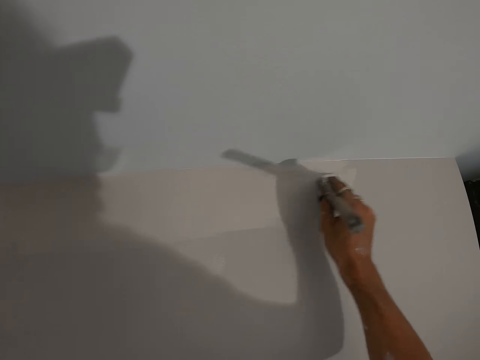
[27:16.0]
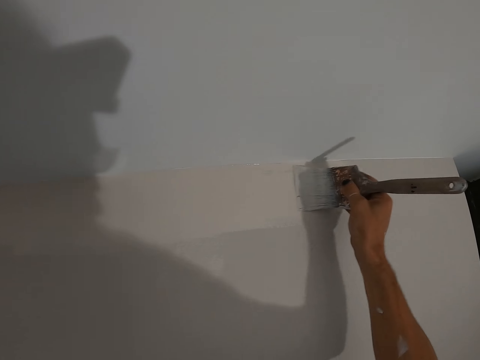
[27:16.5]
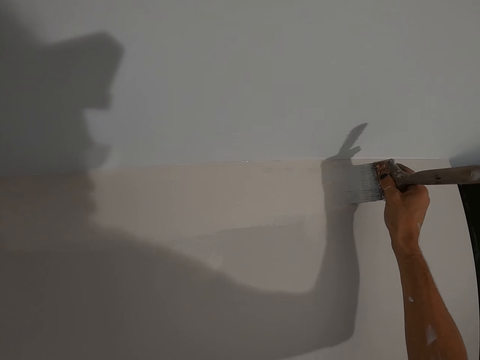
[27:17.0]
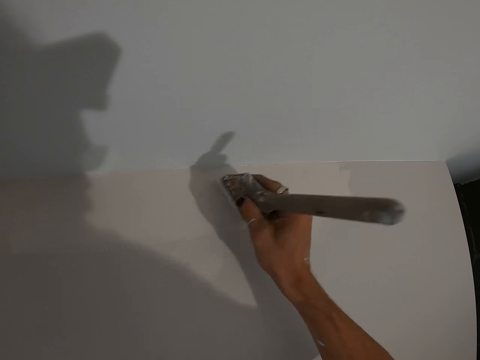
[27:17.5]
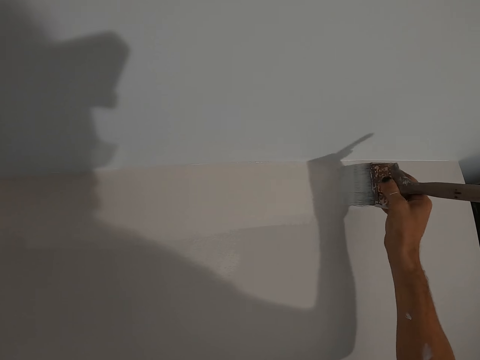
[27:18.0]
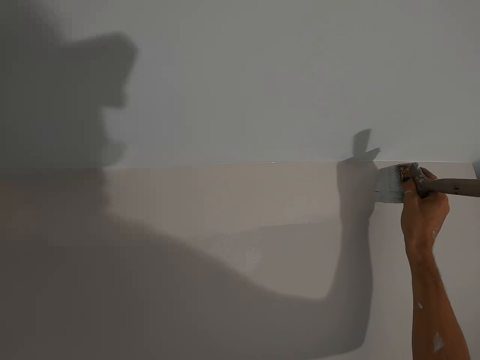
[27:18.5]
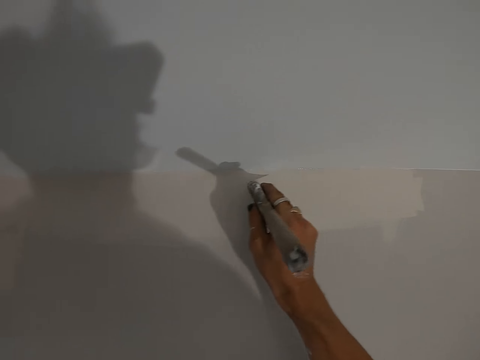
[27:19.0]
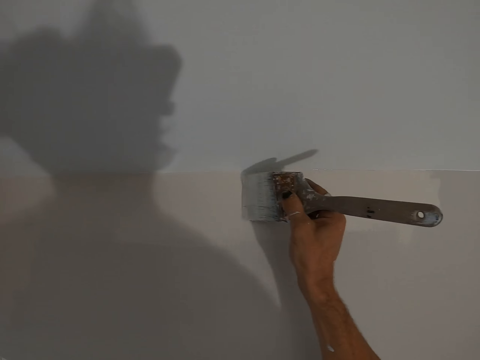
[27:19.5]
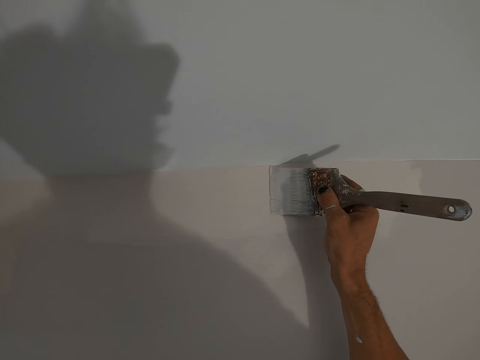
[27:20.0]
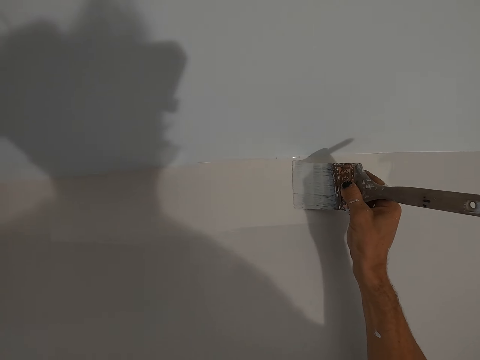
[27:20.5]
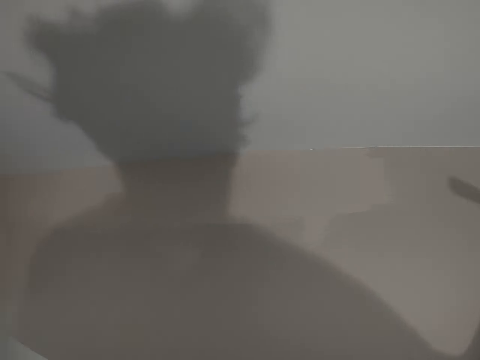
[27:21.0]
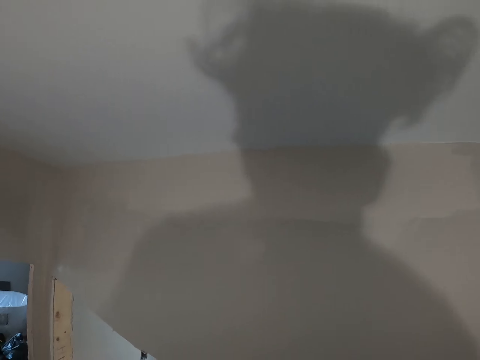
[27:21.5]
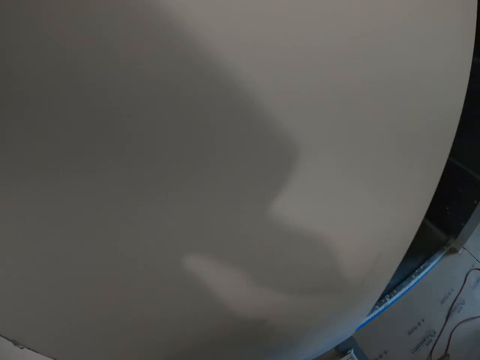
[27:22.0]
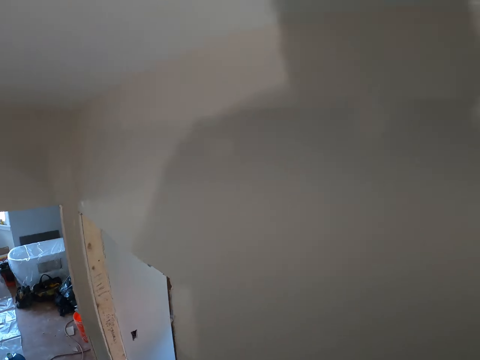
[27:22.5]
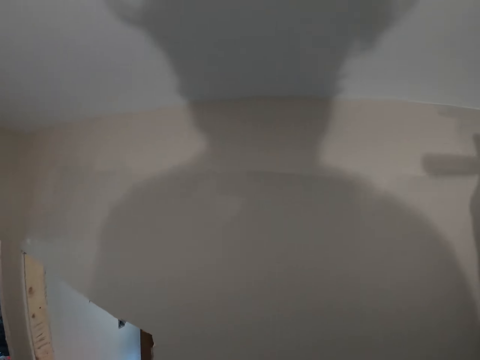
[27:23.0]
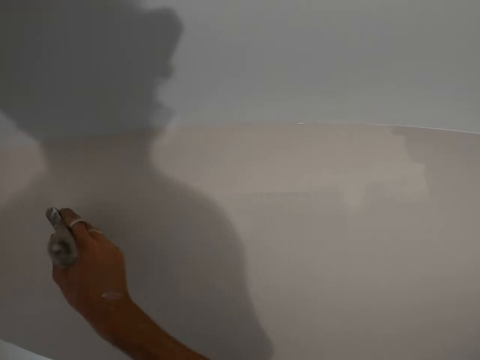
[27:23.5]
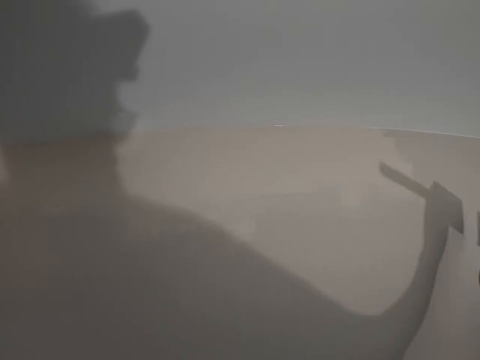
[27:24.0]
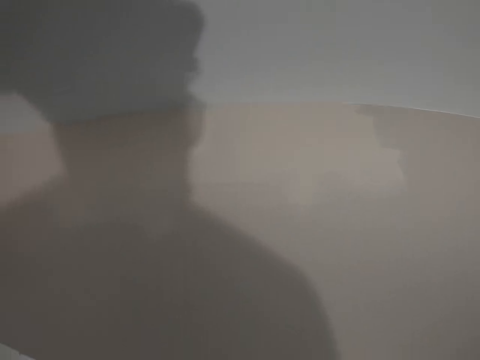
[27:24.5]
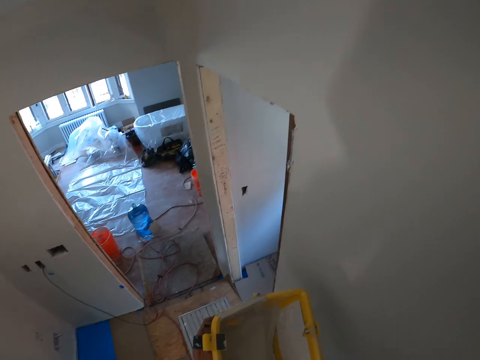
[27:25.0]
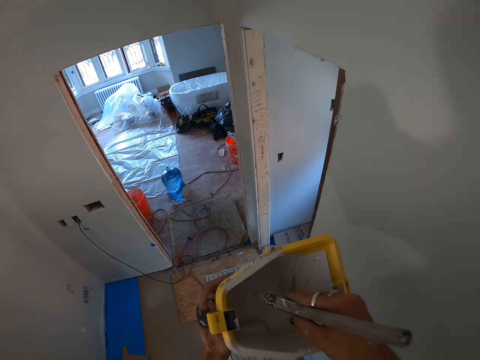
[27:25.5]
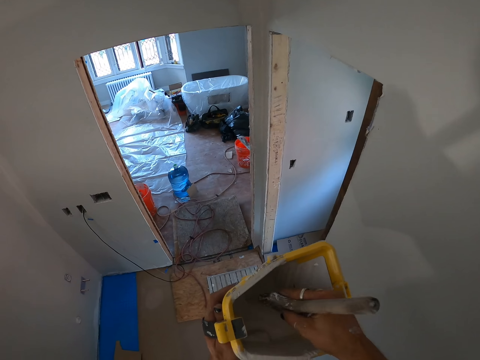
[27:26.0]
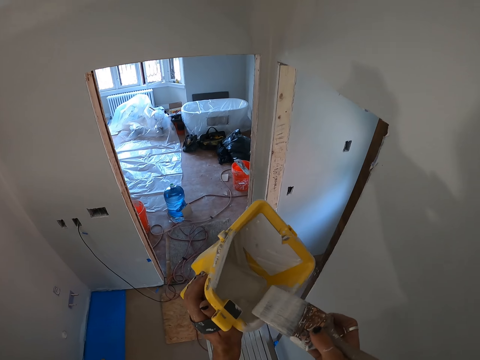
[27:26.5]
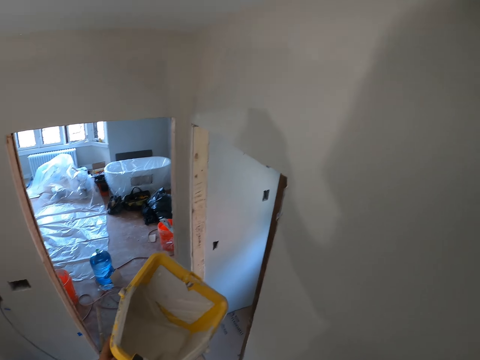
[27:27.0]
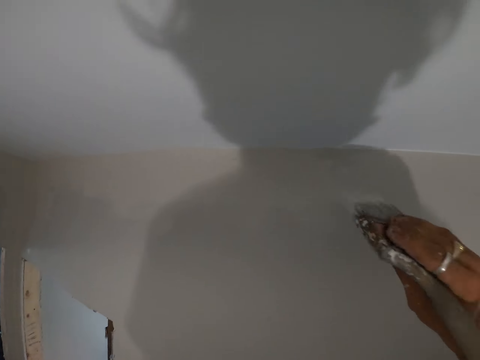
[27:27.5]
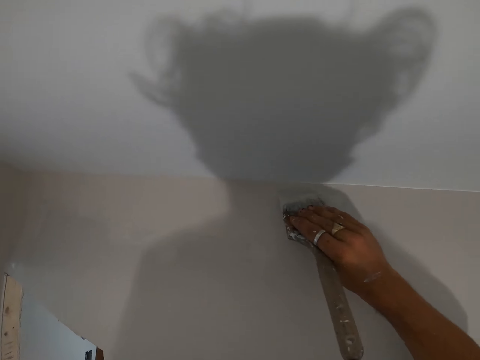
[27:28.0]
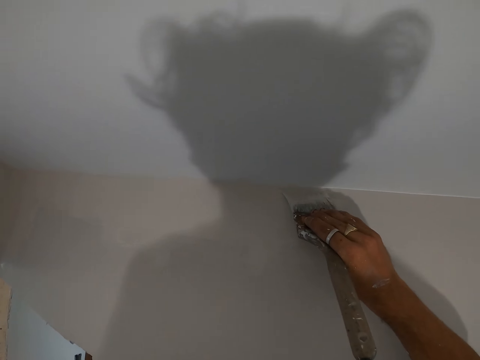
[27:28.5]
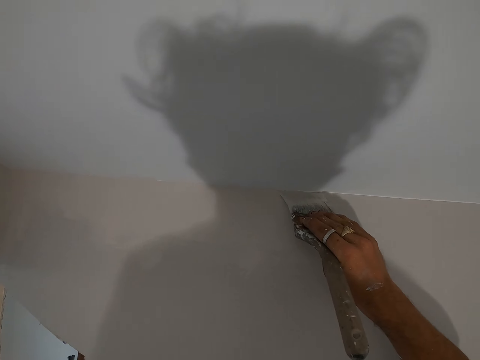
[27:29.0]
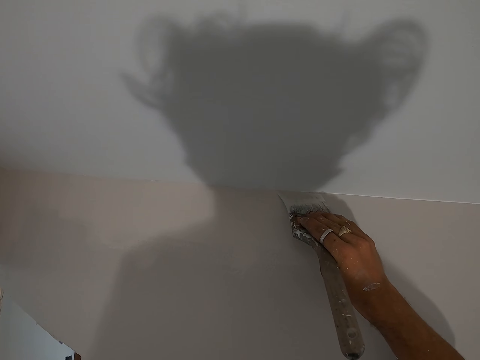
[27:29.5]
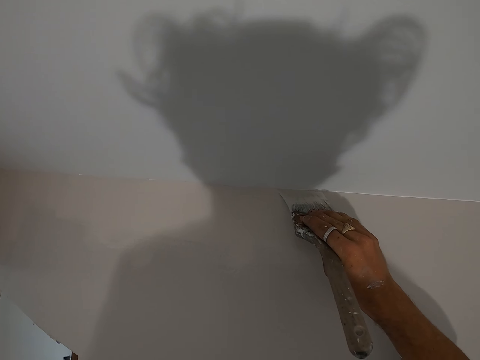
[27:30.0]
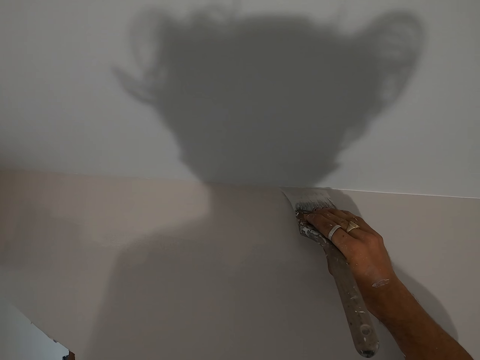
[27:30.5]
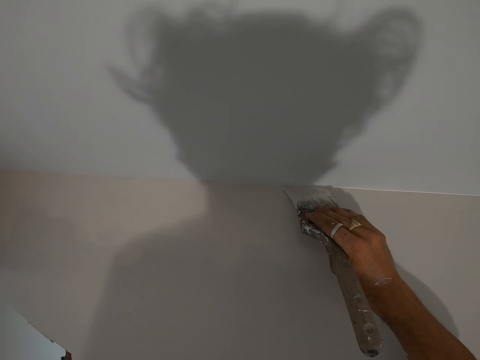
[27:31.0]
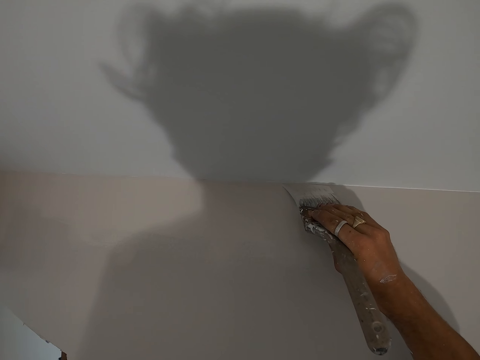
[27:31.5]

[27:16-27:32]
The camera wearer dips the paint brush in the paint bucket. They turn around the room and paint the wall. They dip the paint brush in the paint bucket, wipe the excess paint on the paint bucket, and paint the wall with the paint brush.

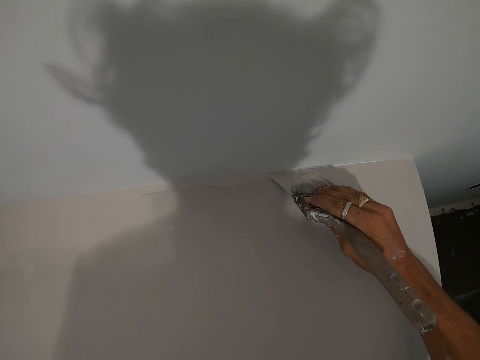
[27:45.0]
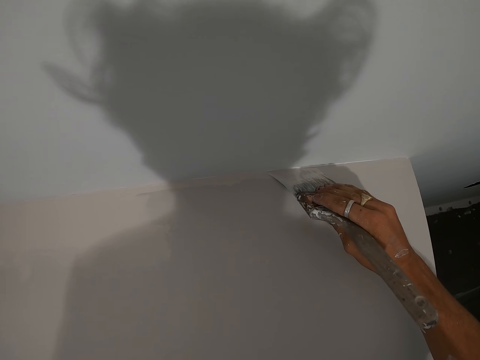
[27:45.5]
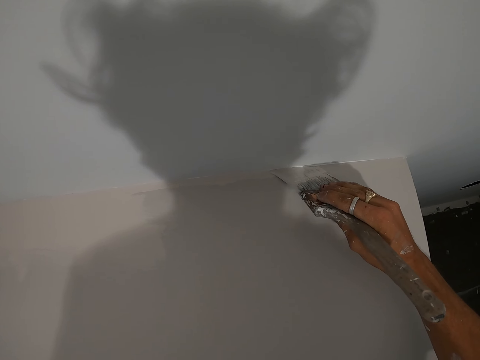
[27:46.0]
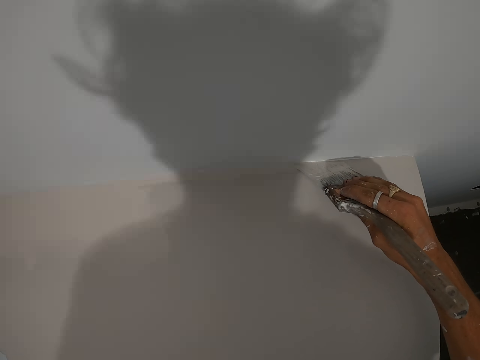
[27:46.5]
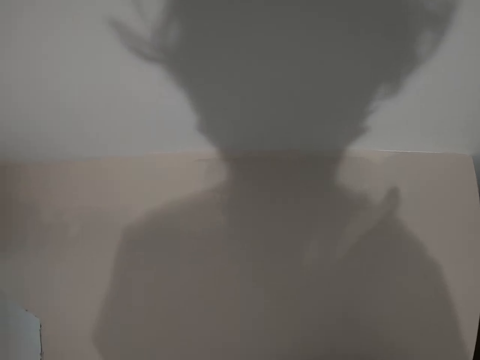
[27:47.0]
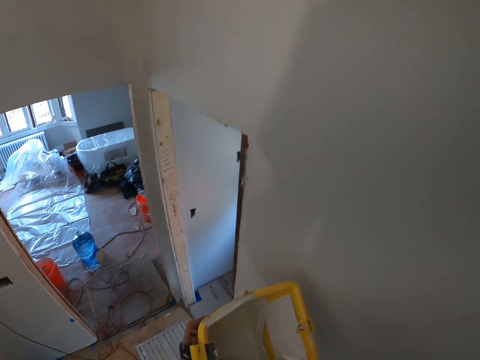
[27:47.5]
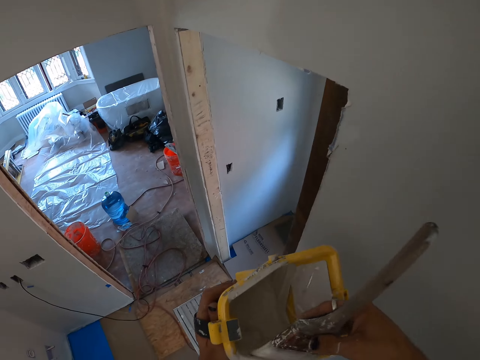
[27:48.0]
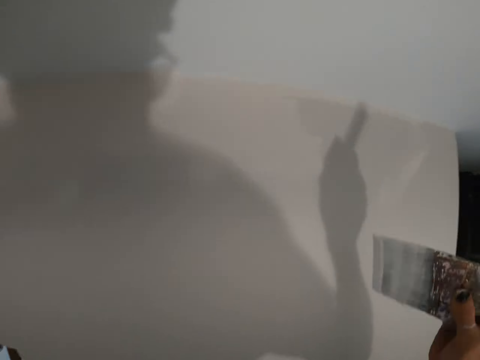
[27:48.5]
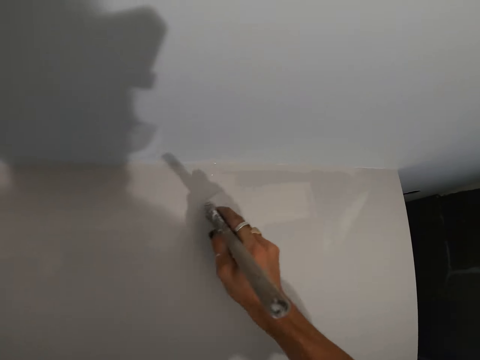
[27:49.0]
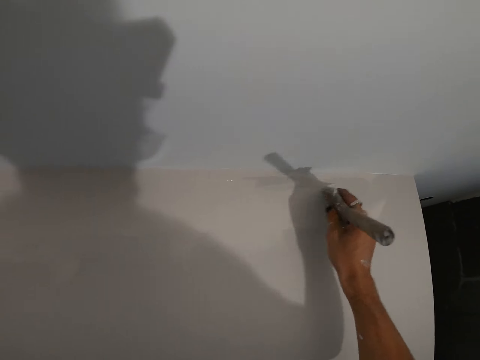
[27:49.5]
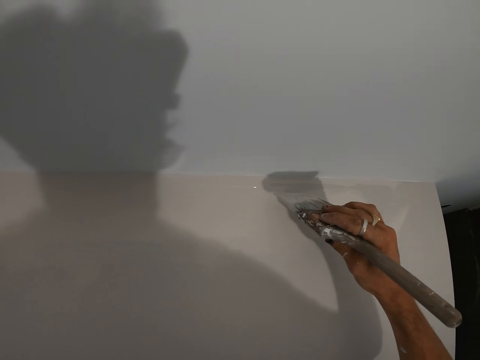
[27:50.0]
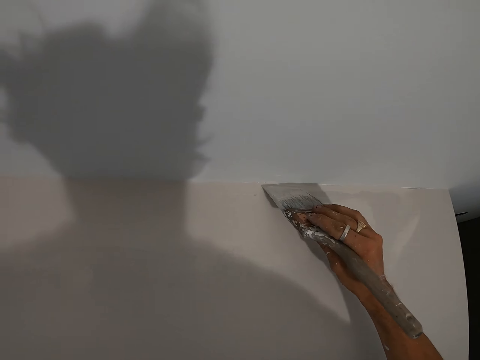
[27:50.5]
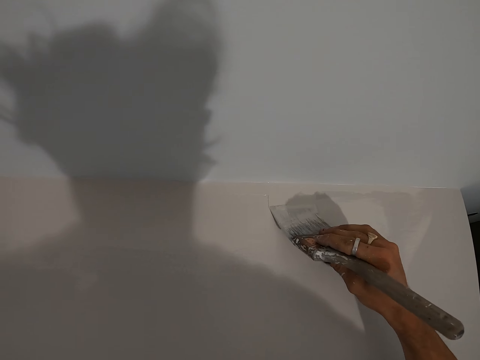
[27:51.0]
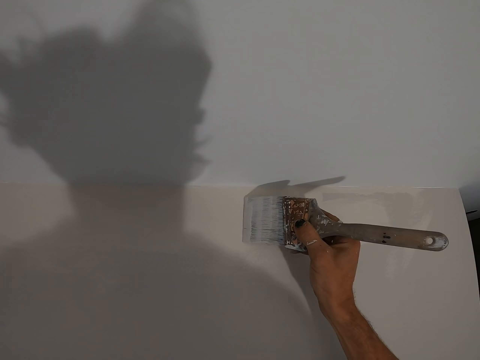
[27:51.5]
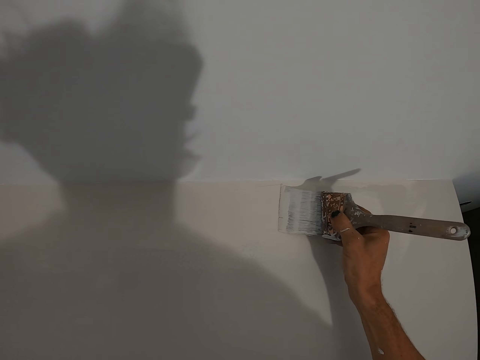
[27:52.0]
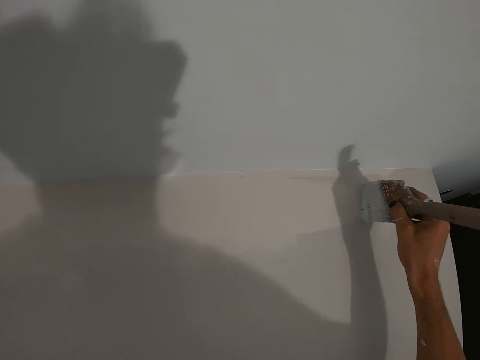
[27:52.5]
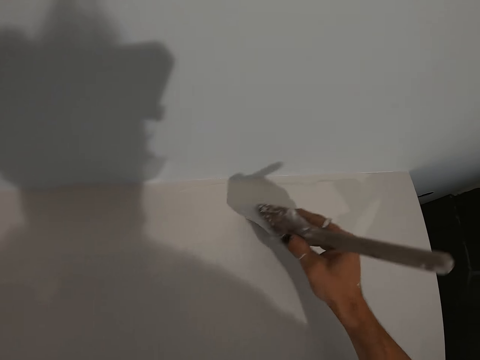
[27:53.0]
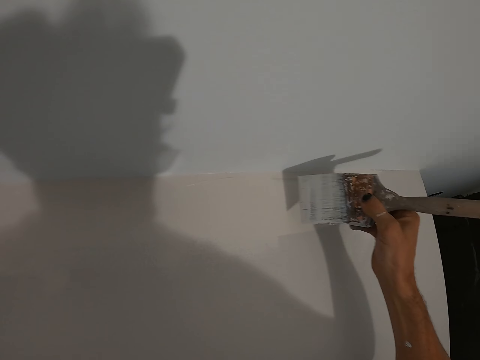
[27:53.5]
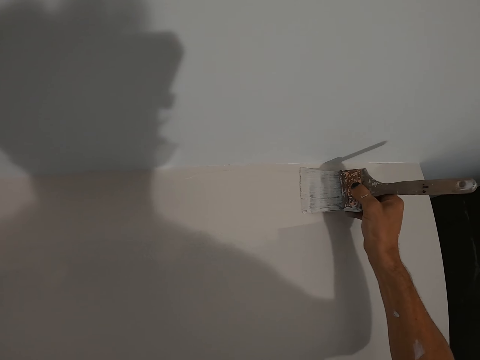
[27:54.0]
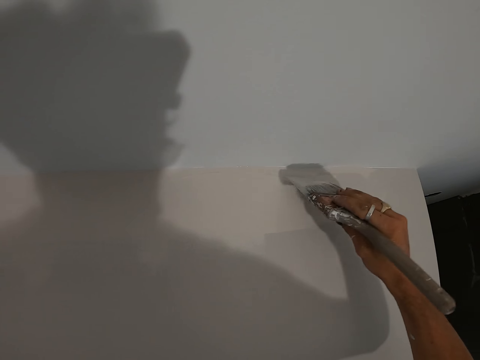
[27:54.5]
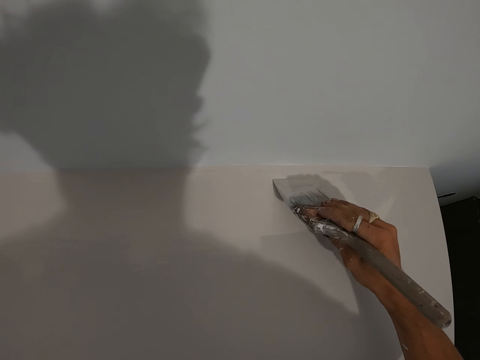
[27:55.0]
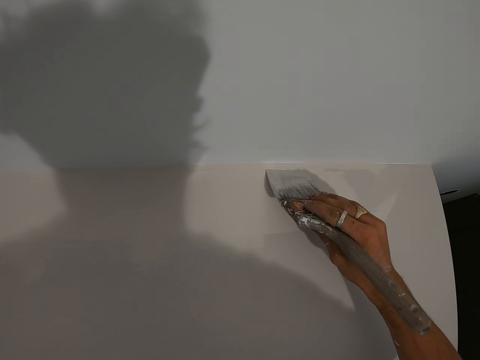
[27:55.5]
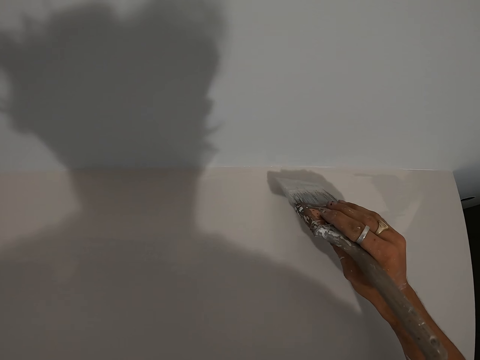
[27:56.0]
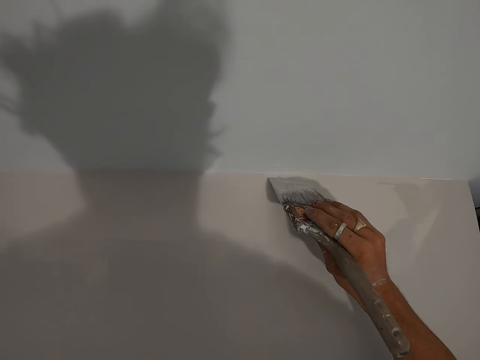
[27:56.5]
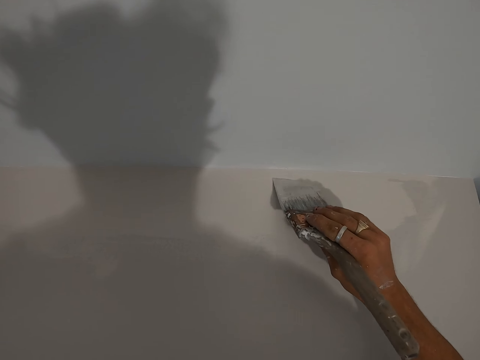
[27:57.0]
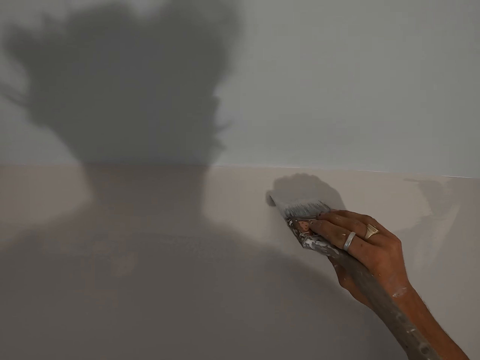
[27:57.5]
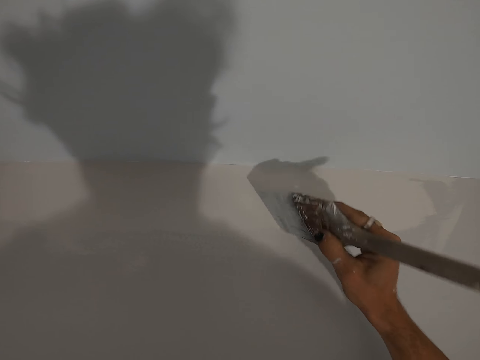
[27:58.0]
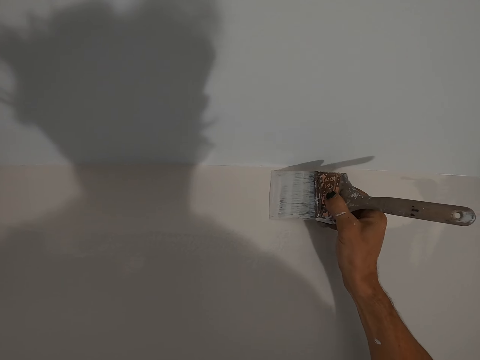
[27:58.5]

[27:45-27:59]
The camera wearer dips the paint brush in the paint bucket. They paint the wall with the paint brush.
